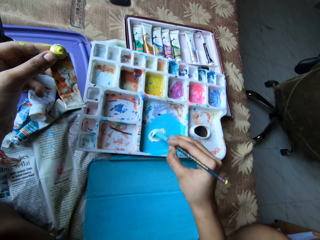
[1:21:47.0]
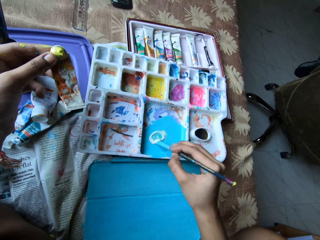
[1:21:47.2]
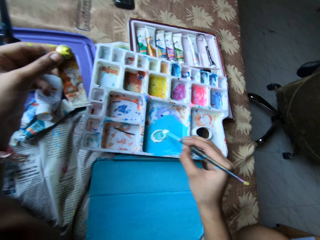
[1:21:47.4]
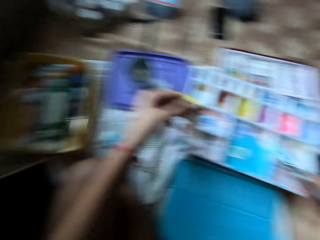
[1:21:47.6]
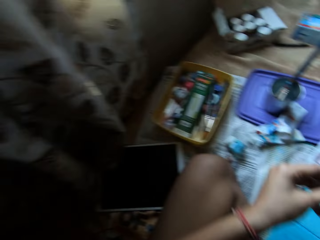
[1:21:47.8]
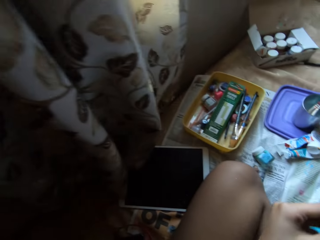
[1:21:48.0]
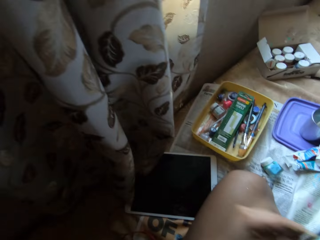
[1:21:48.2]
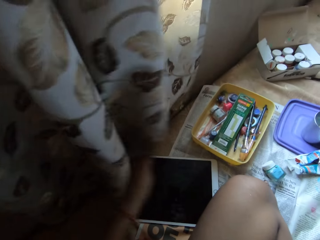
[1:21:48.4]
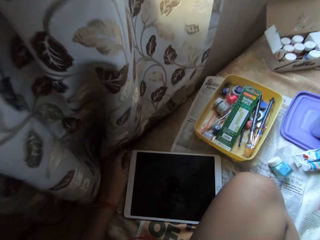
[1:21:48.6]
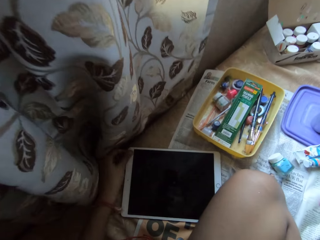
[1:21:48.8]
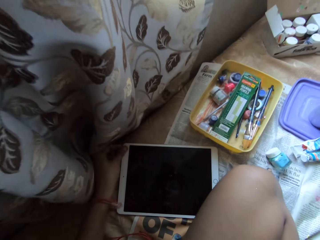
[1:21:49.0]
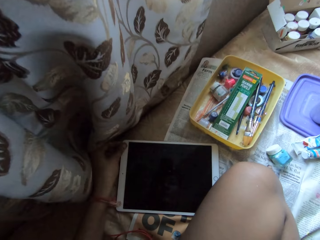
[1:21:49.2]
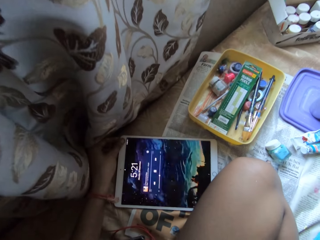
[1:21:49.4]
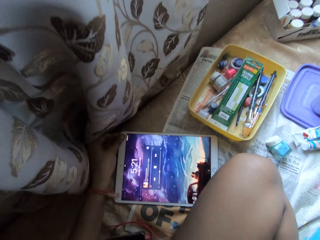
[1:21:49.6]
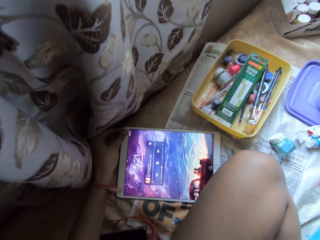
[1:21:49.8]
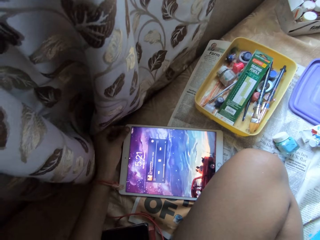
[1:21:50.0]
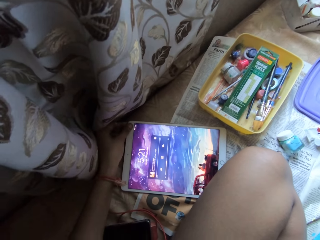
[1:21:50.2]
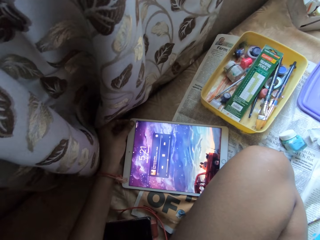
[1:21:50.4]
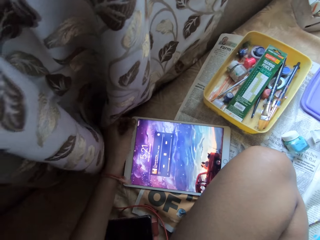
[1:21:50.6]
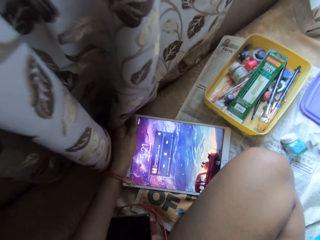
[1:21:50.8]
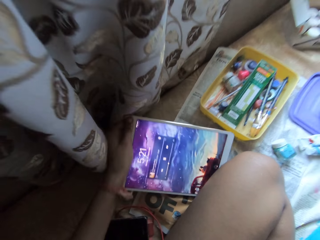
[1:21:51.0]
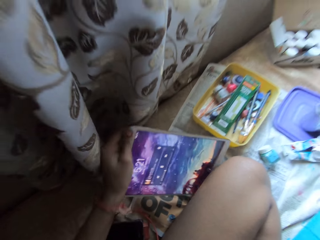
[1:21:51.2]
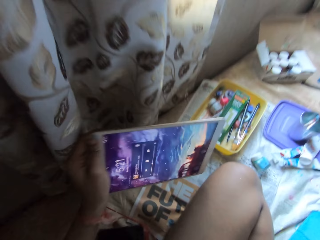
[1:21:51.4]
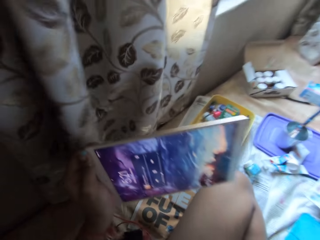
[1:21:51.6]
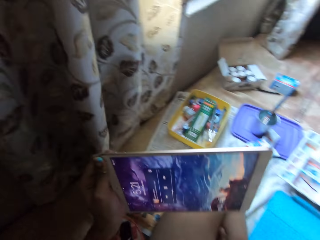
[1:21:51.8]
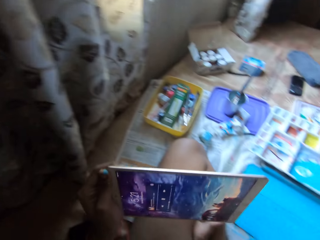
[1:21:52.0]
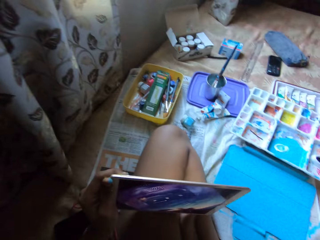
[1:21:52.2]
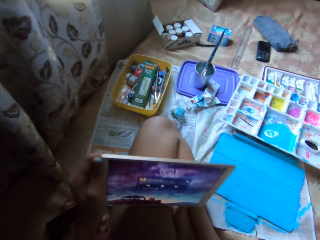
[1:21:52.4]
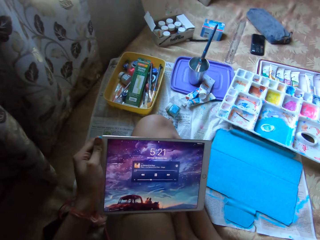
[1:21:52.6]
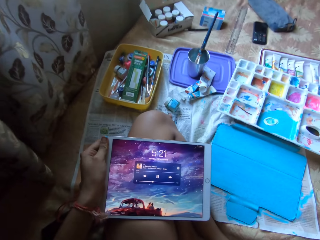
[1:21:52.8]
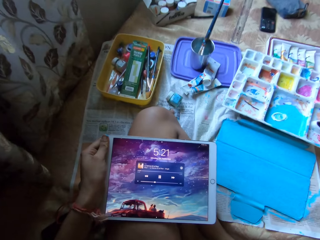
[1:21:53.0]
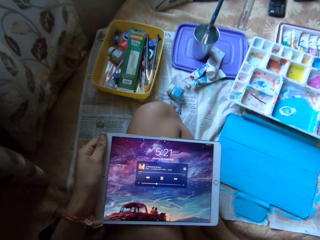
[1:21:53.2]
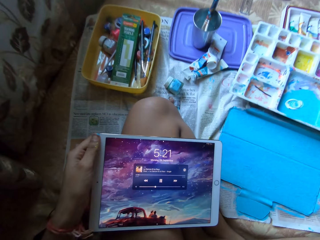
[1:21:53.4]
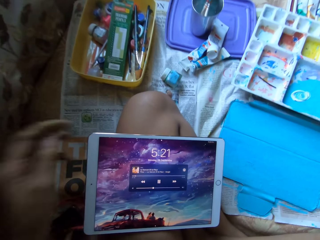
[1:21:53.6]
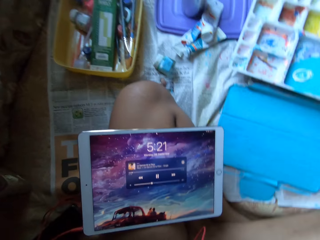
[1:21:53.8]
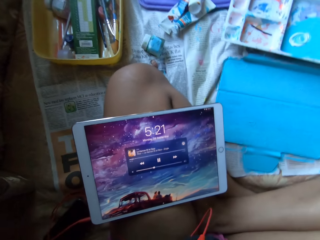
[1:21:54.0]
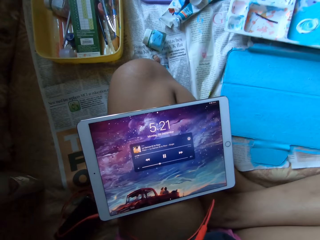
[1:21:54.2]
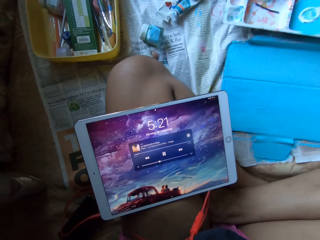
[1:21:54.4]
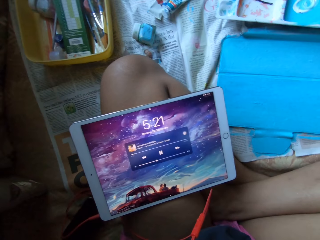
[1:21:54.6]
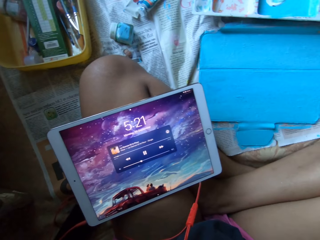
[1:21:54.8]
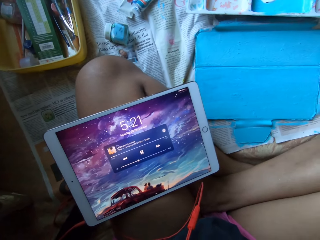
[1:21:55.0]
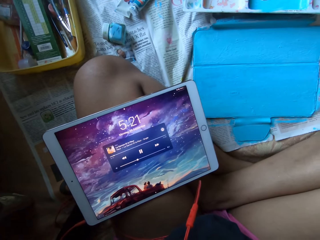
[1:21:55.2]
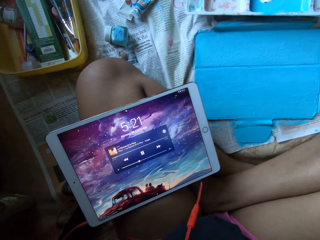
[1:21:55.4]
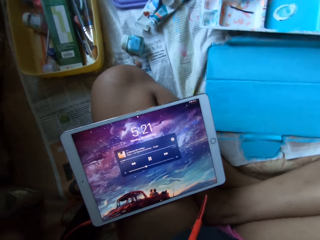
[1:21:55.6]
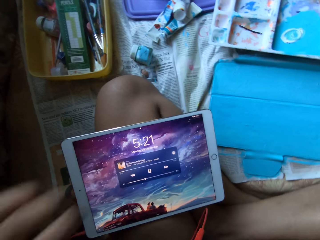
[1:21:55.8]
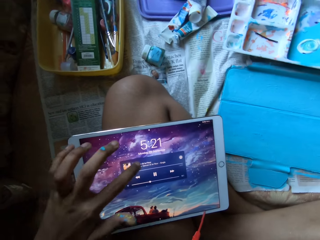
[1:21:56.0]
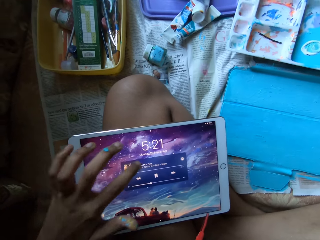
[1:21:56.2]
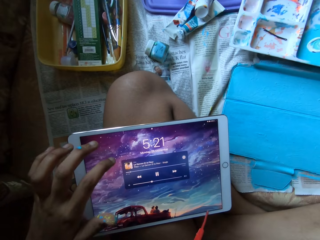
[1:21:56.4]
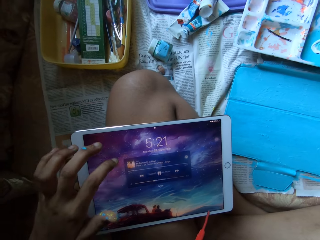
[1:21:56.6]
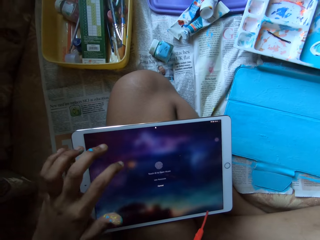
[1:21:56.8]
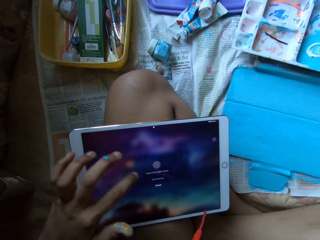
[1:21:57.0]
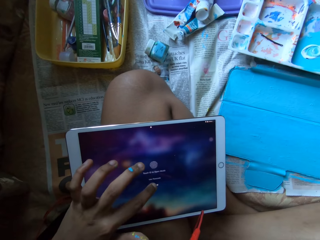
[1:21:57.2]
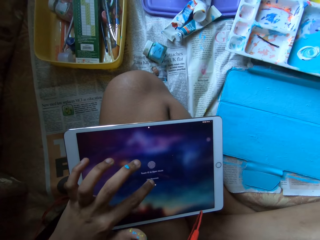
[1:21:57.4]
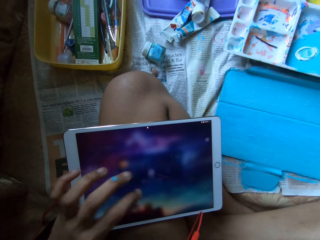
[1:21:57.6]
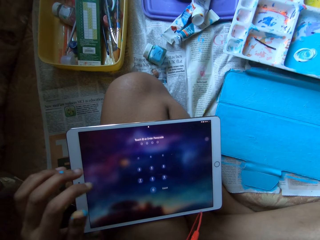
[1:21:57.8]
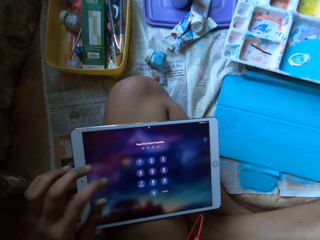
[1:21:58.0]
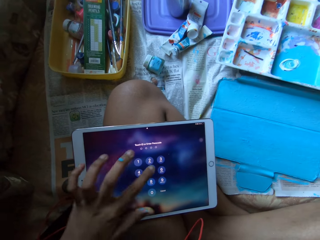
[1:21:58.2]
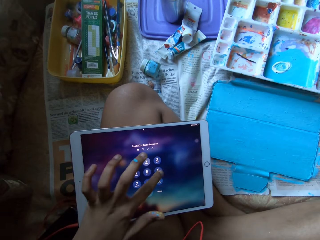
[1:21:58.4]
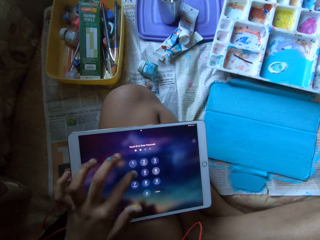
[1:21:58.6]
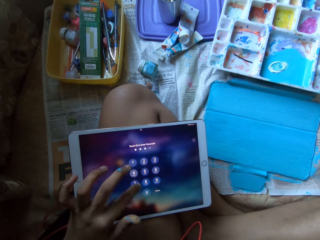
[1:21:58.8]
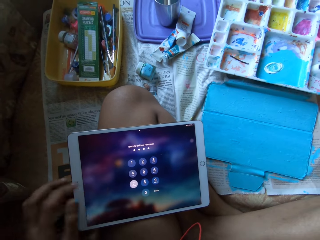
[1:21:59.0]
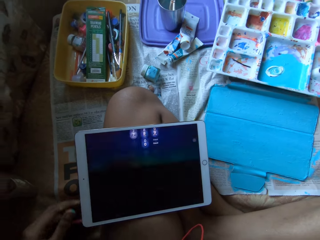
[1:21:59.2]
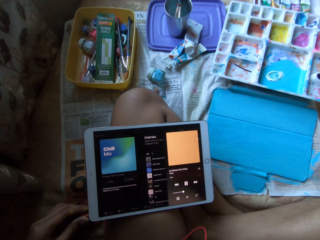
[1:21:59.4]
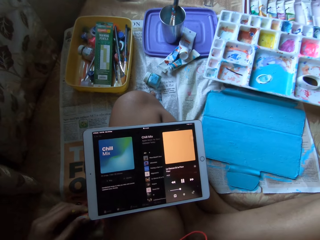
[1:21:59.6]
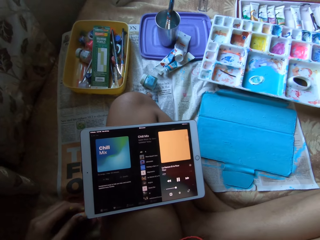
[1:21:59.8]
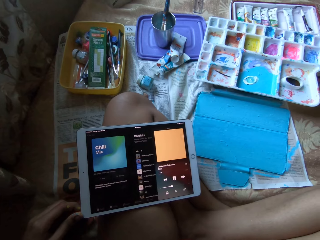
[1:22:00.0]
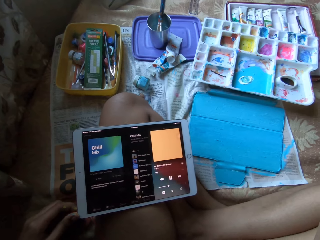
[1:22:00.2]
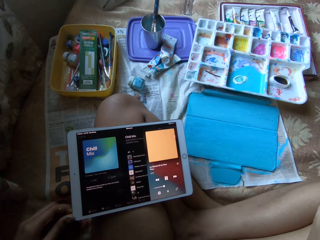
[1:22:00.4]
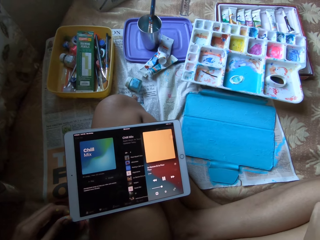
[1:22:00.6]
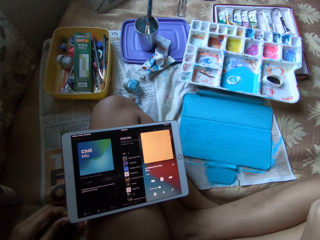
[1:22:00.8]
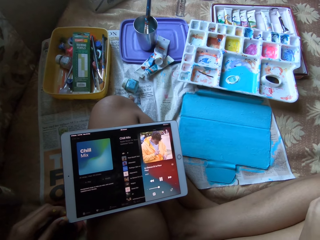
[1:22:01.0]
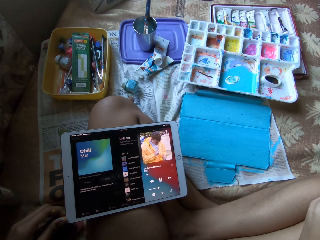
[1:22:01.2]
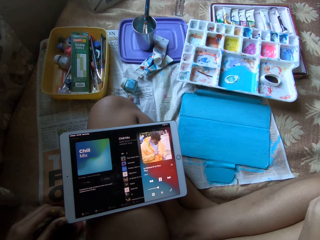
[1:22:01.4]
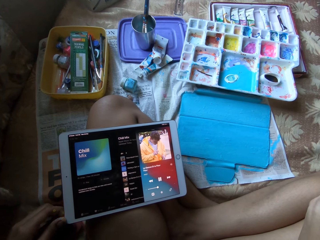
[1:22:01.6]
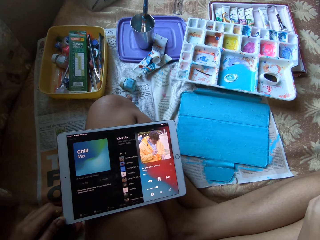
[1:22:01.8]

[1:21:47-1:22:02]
The camera wearer passes the yellow paint tube from her left hand to her right hand. She holds a tablet on the bed with her left hand. She touches the tablet. She operates the tablet on the bed with her left hand. She picks up the tablet from the bed with her left hand and places the tablet on her left lap with her left hand. She touches her face with her left hand. She places the tablet on the lap. She operates the tablet on her left lap with her left hand. She holds an earpiece on the phone with her left hand.

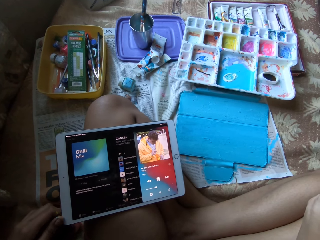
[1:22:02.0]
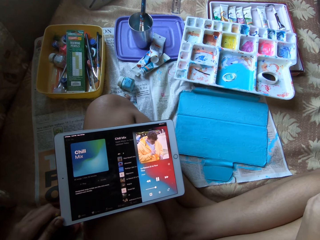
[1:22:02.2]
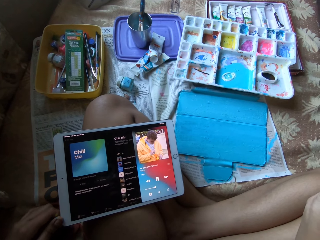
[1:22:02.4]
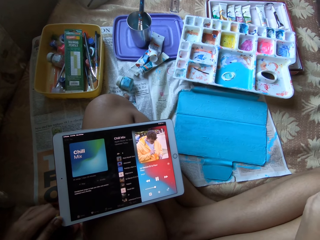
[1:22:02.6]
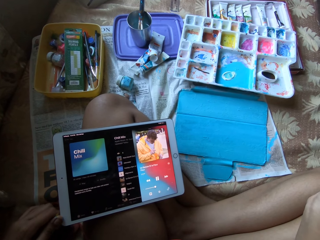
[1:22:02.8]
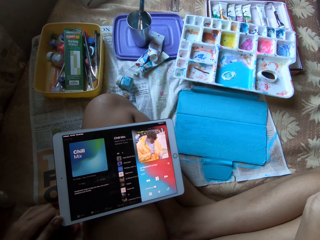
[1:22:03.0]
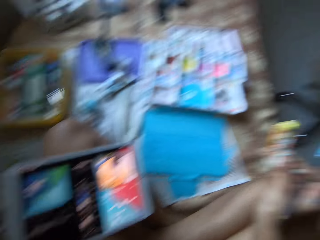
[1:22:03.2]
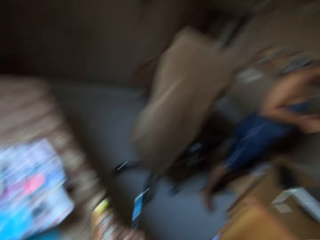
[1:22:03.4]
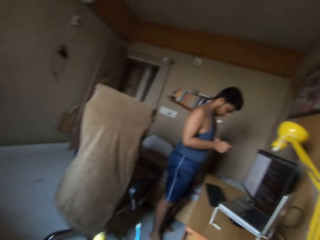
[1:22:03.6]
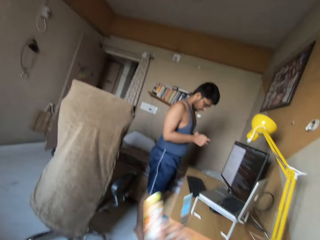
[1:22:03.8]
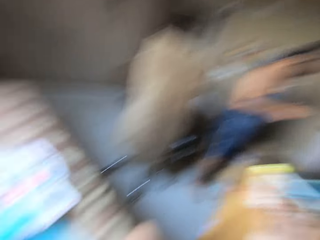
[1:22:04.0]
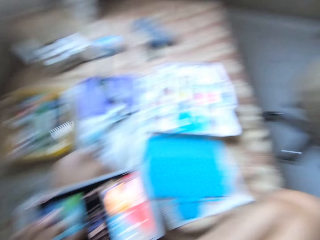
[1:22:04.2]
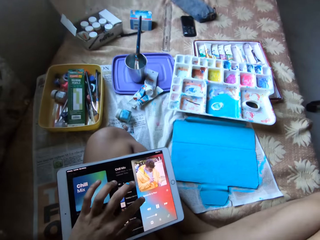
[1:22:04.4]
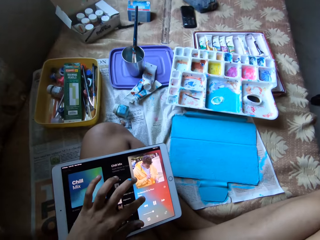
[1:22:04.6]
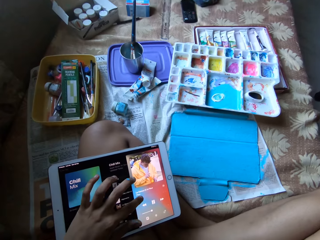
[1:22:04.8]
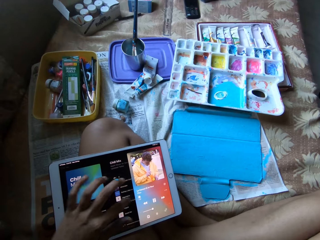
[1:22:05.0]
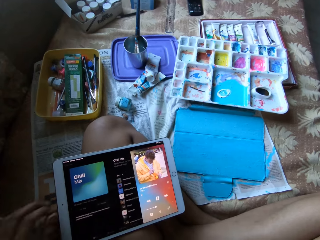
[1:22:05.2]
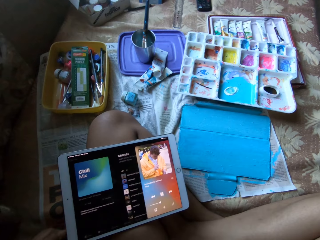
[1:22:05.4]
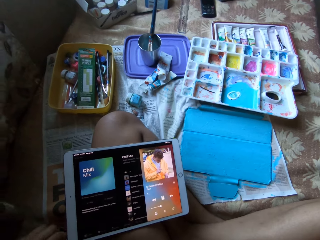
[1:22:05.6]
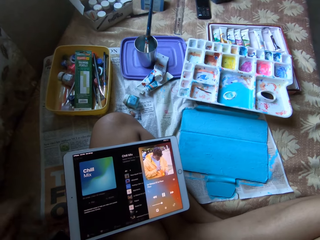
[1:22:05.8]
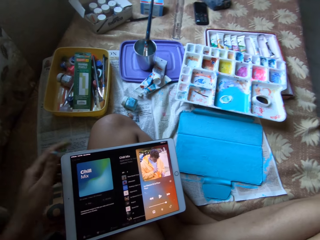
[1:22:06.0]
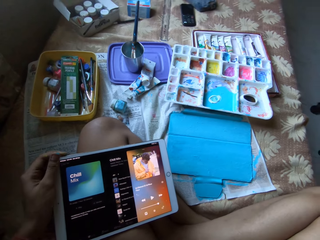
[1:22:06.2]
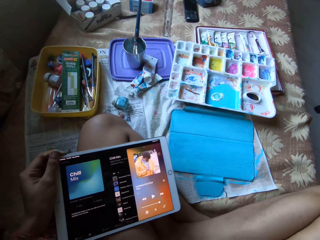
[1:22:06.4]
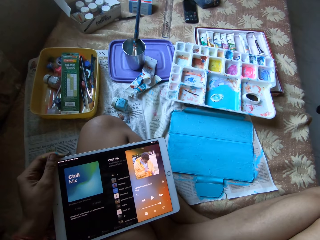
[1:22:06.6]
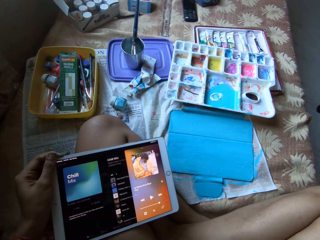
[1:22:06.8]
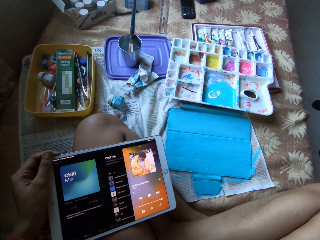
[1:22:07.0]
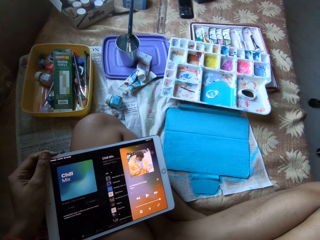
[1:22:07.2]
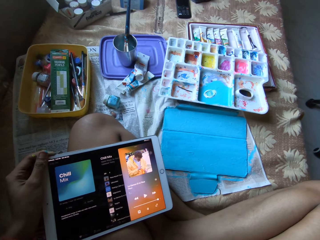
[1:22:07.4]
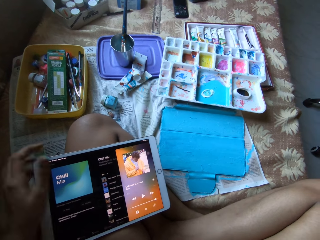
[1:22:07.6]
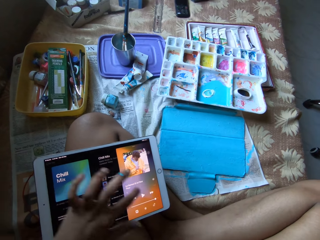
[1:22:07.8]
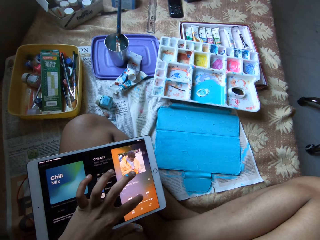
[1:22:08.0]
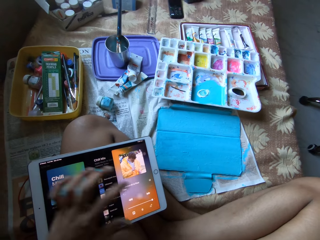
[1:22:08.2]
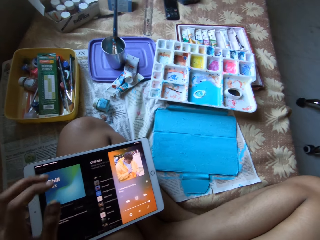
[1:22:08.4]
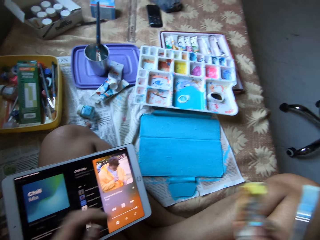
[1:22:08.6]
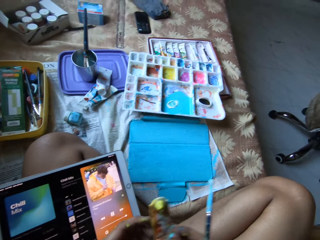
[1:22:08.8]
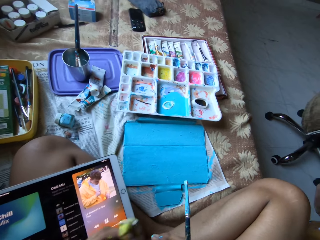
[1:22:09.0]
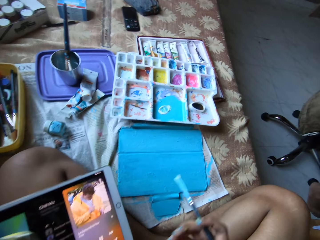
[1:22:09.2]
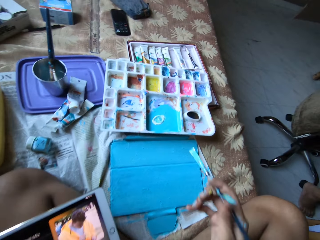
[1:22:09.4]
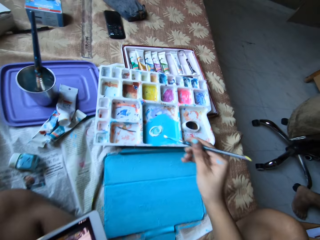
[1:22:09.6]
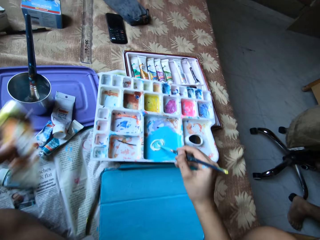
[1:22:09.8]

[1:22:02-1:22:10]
The camera wearer interacts with a man. The man holds a phone with both hands. The camera wearer operates the tablet on her left lap with her left hand. She holds the earpiece on the phone with her left hand. She holds the phone on her left lap with her left hand. She operates the tablet on her left lap with her left hand. She operates it again. She passes the yellow paint tube from her right hand to her left hand. She mixes the paint on the paint palette with the paintbrush in her right hand.
